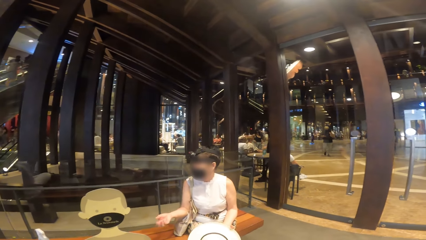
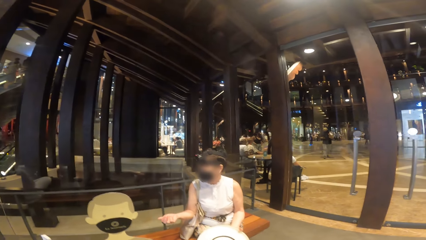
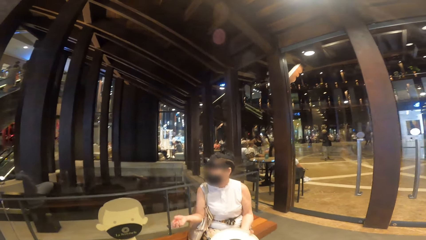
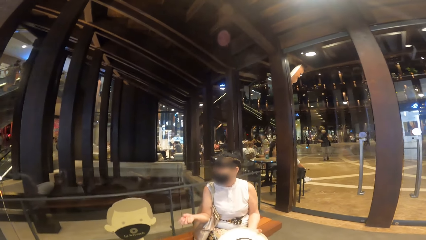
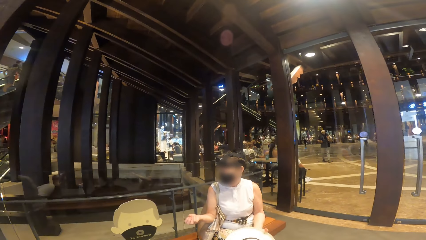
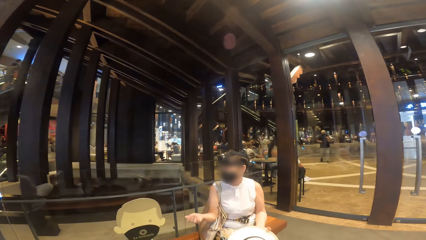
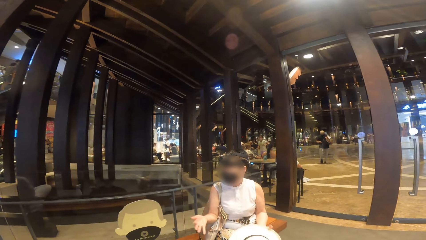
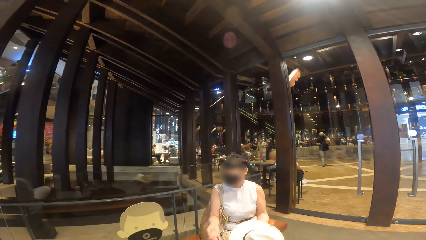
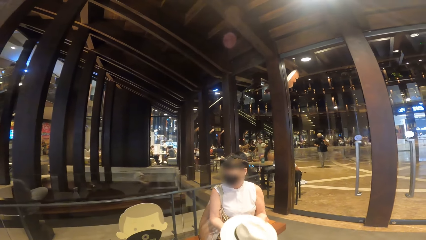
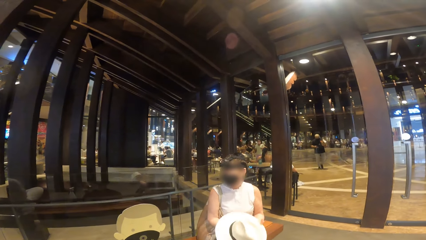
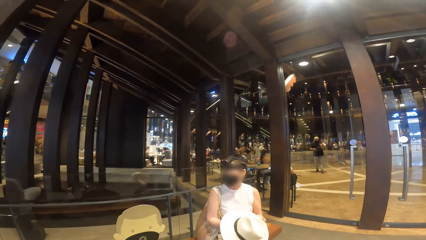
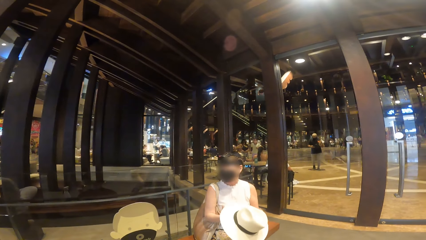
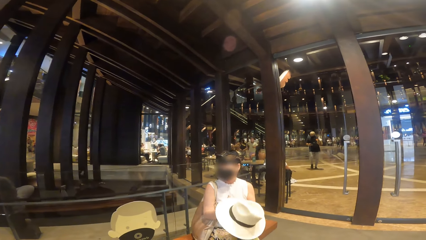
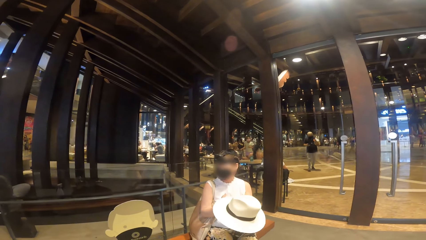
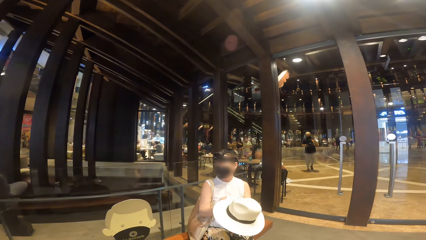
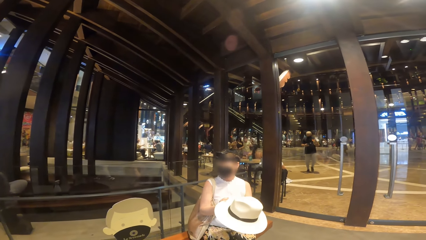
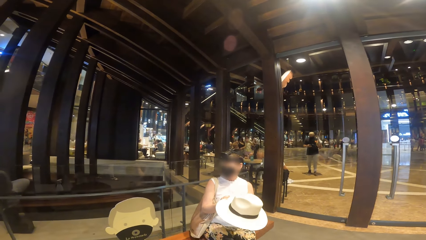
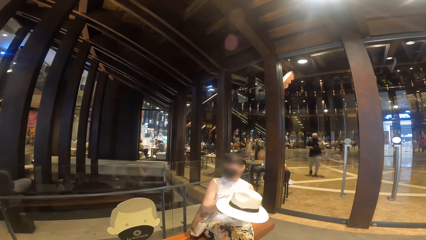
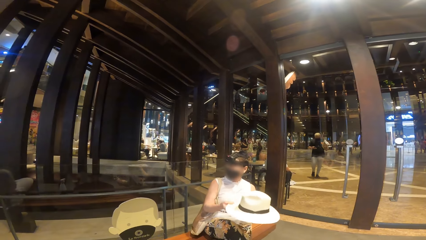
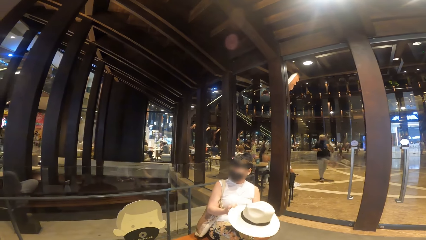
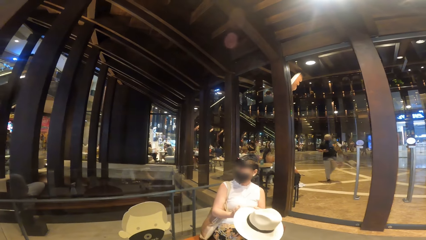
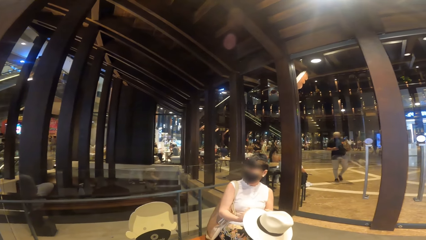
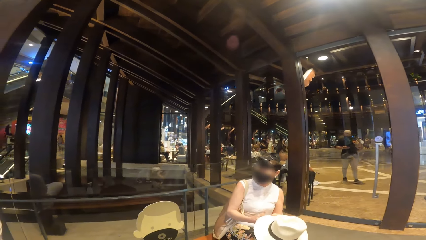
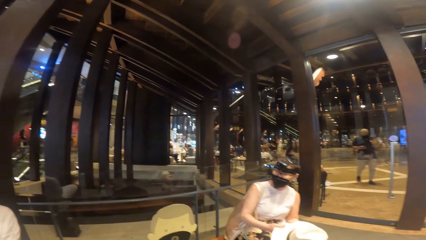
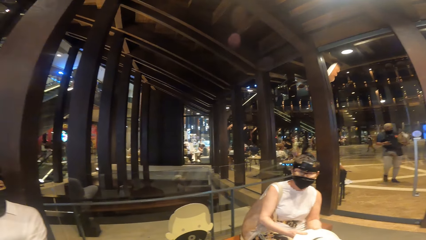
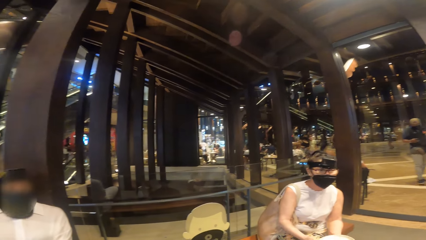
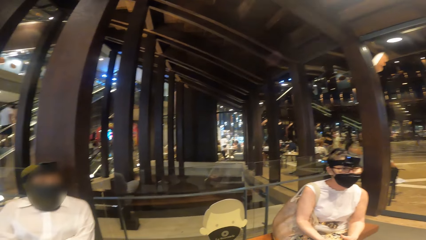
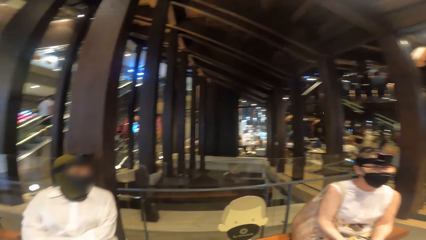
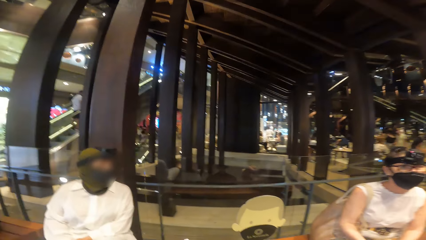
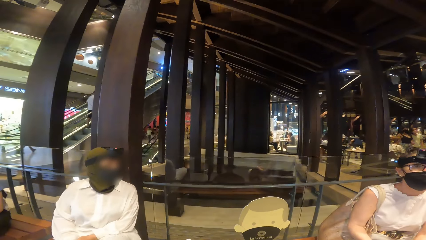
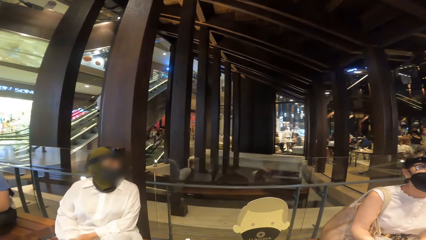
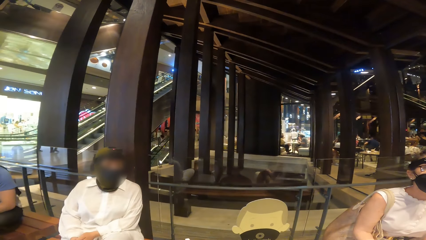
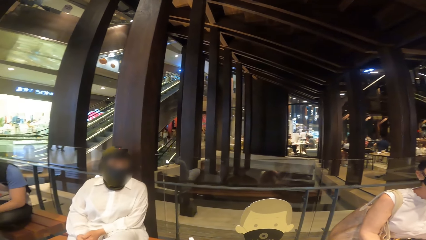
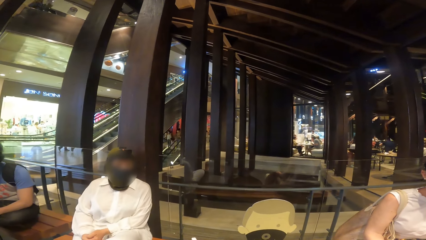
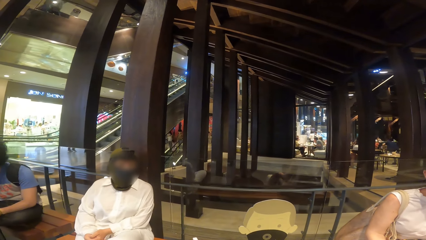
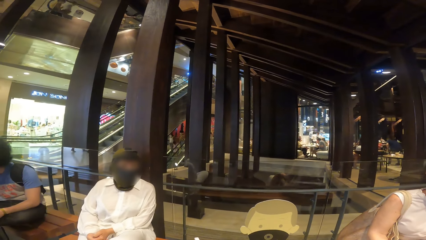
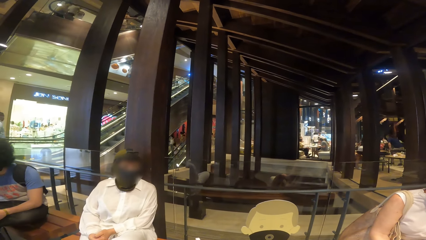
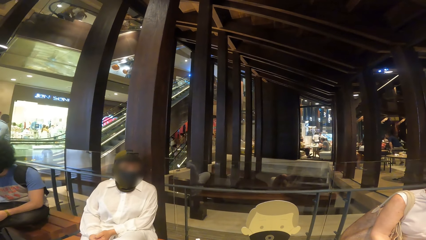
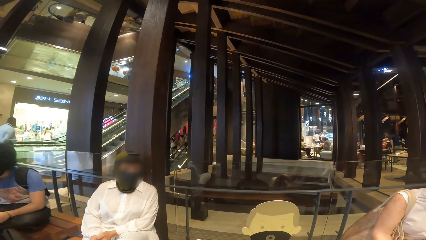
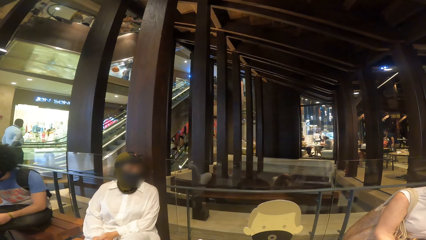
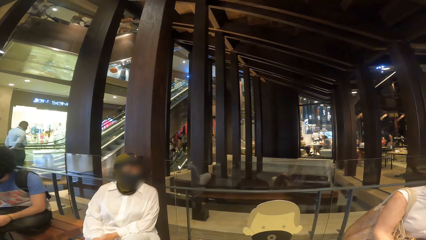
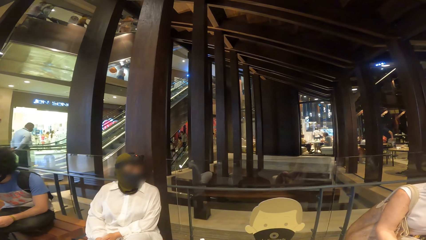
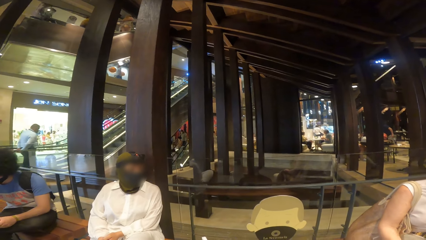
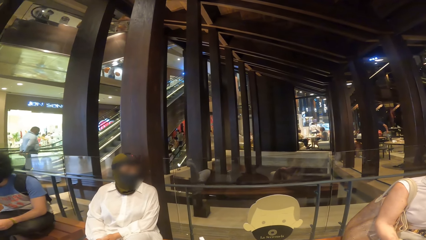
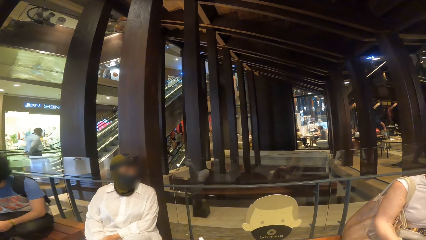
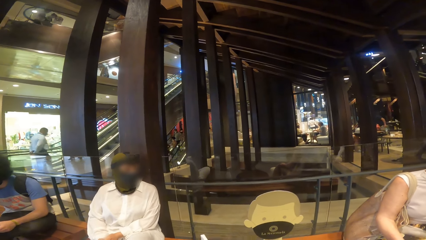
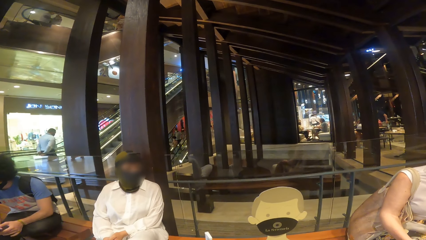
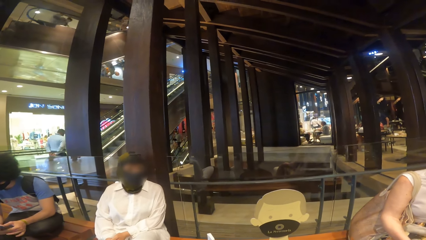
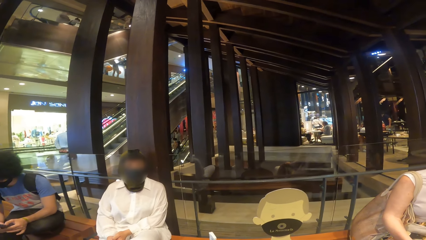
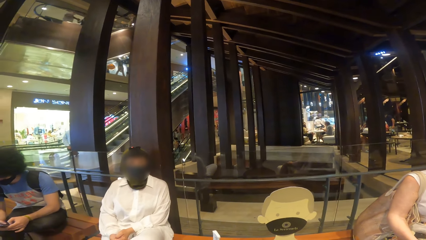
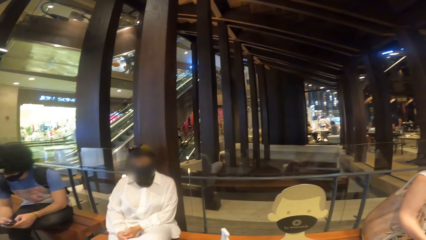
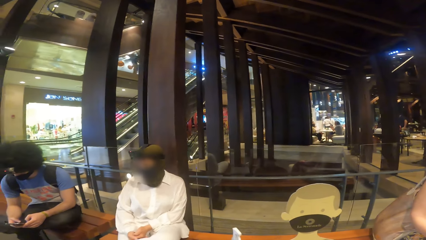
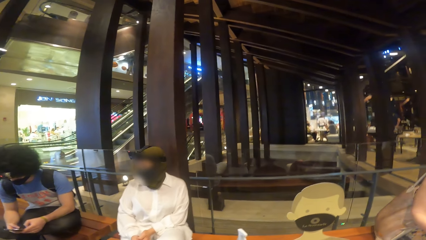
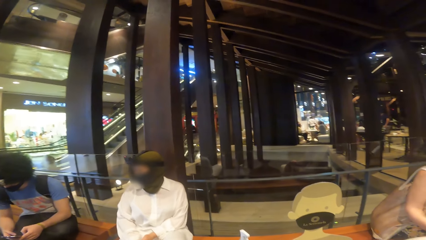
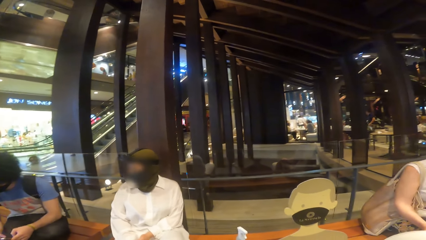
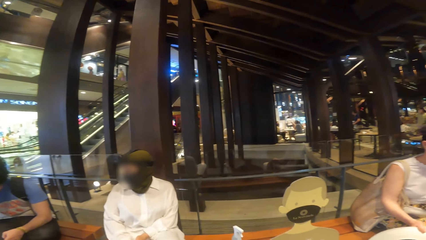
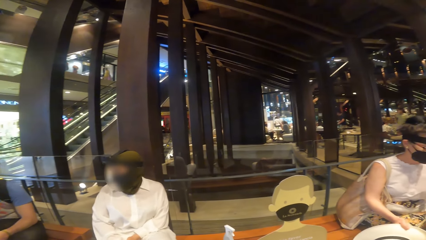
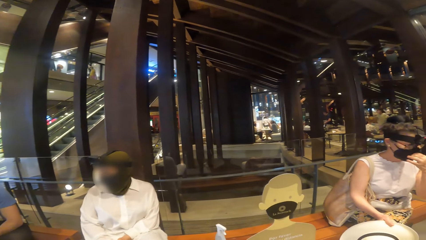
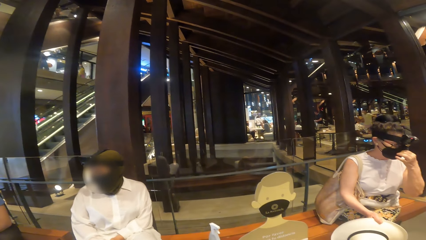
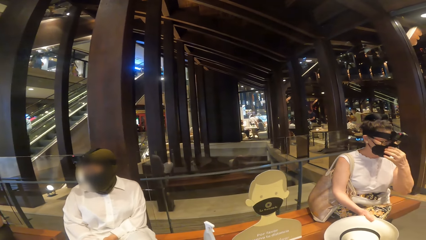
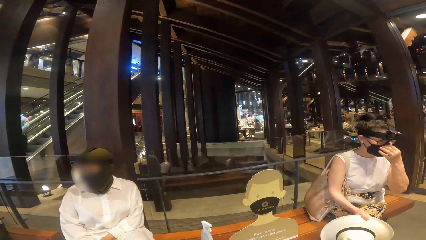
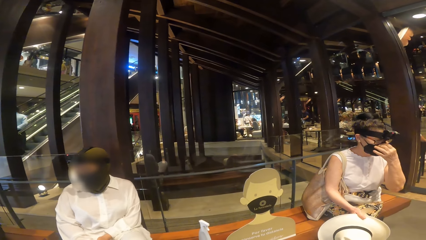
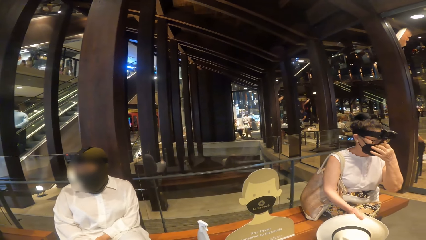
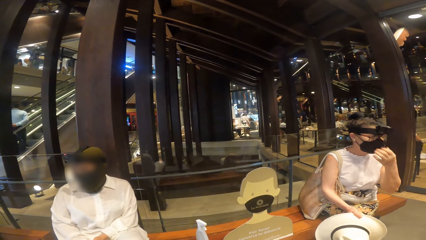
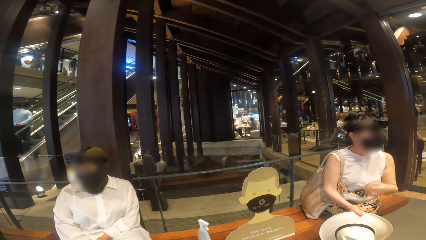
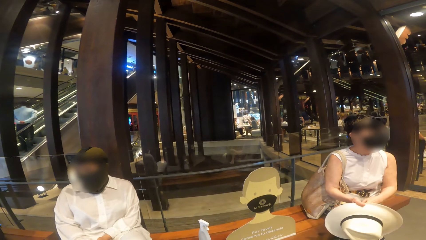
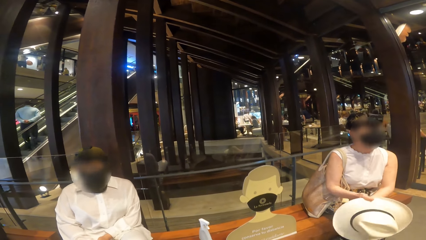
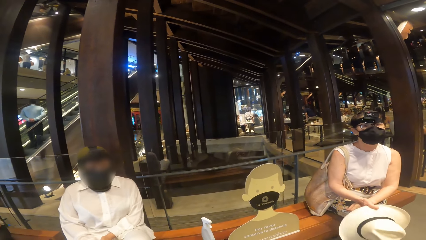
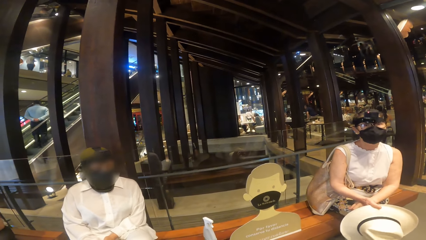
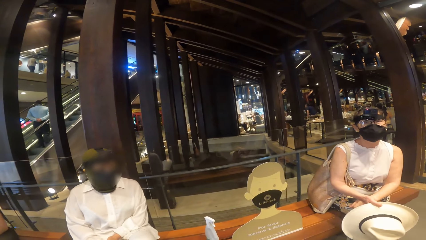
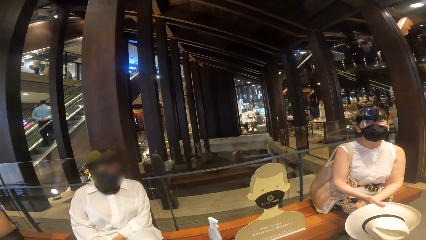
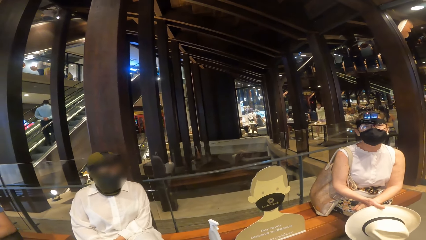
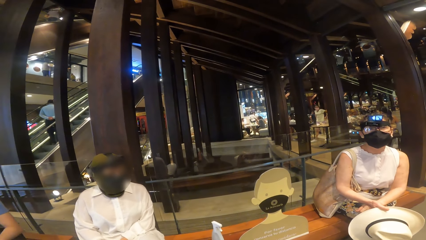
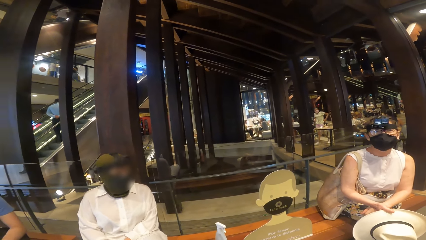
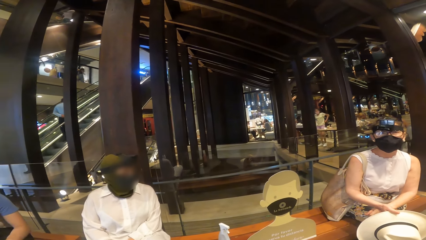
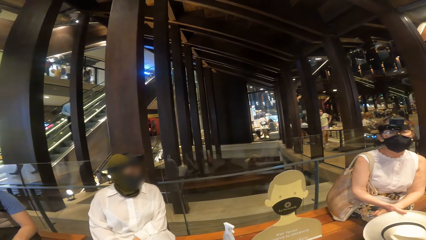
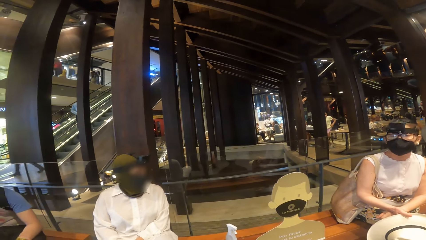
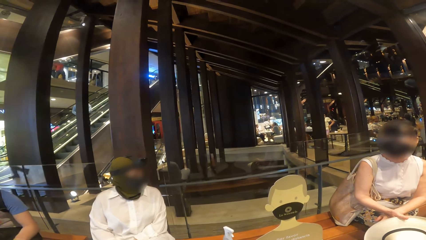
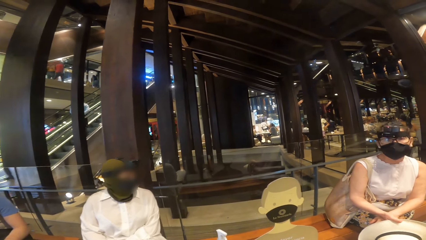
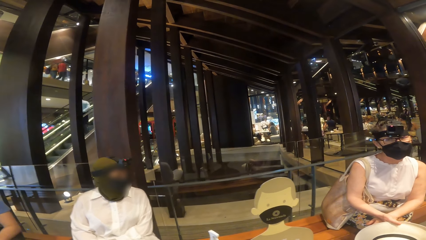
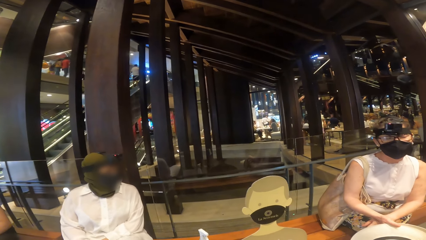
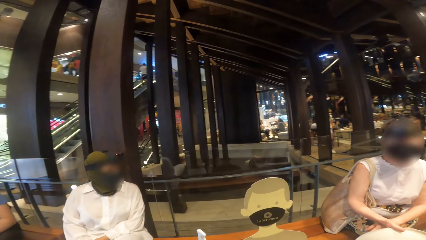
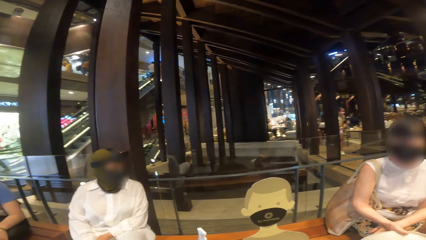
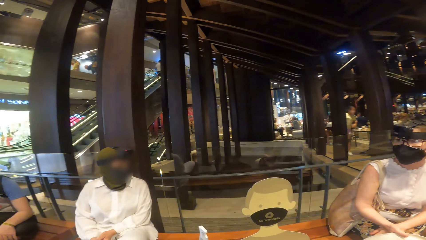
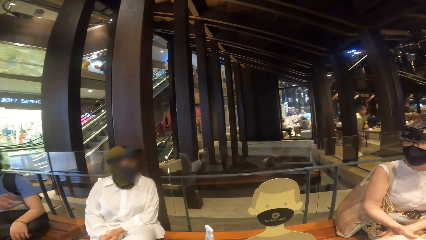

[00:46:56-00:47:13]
The woman adjusts the hat with both hands. The woman adjusts a mask on her face with her left hand.
